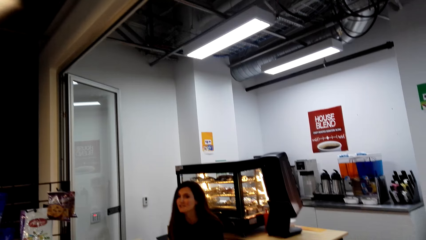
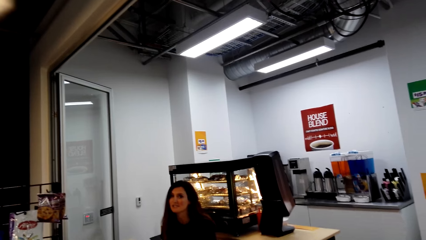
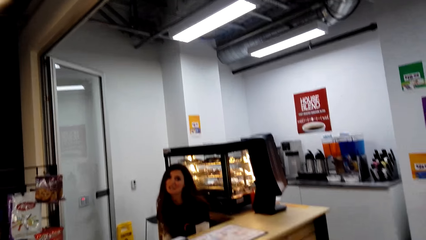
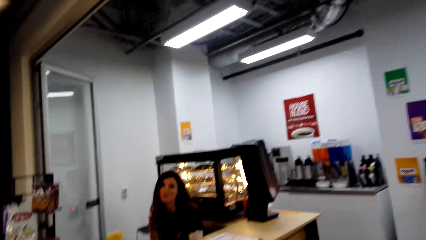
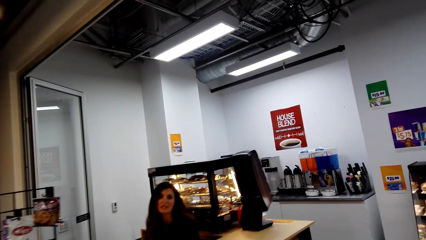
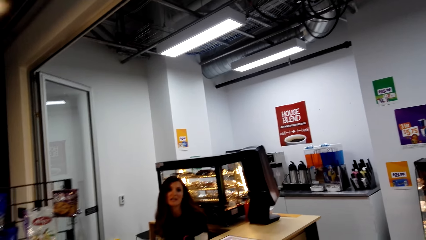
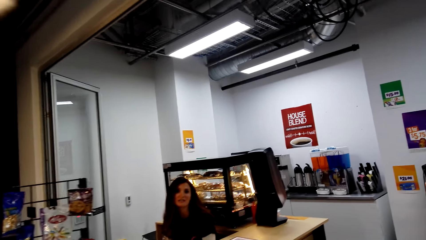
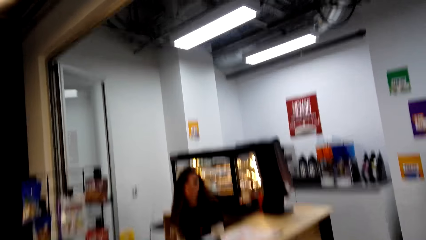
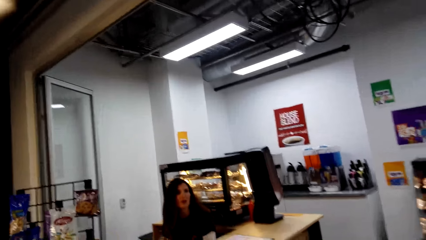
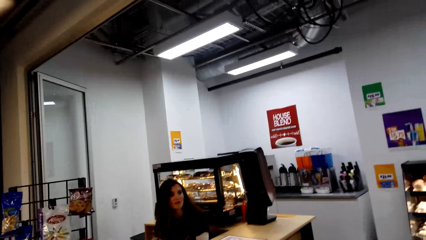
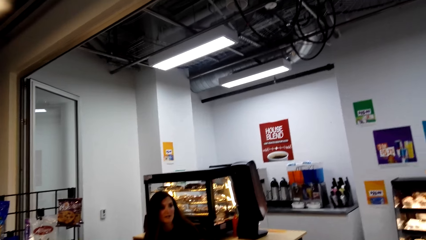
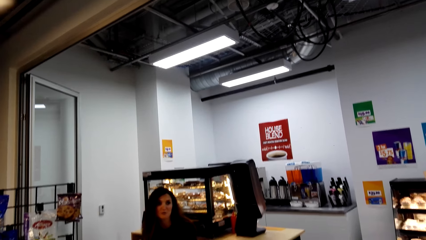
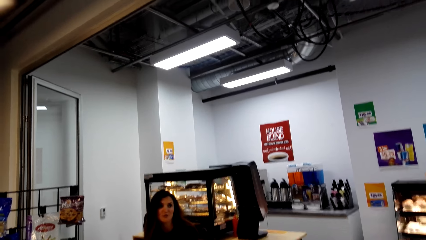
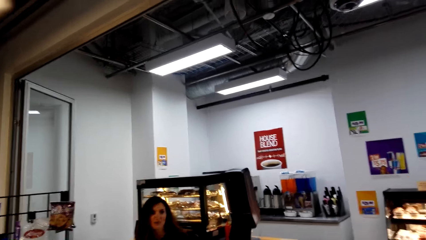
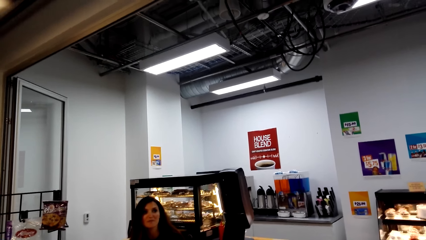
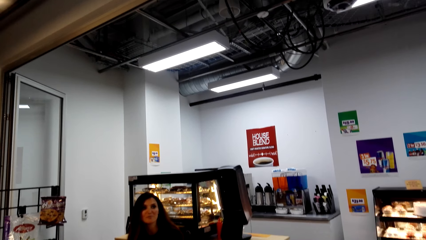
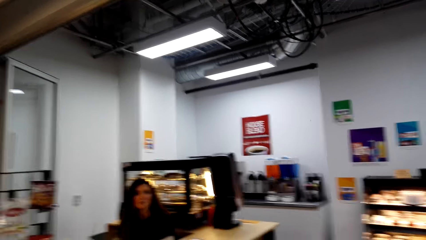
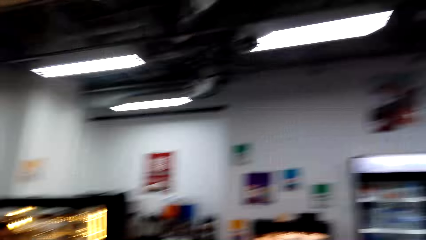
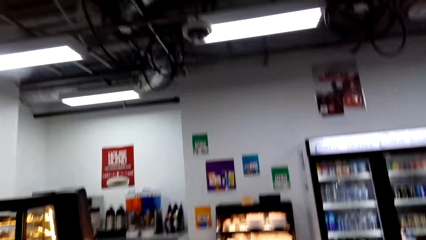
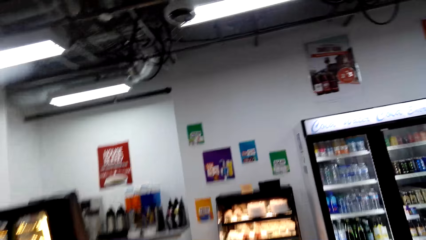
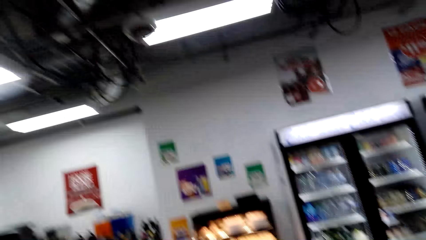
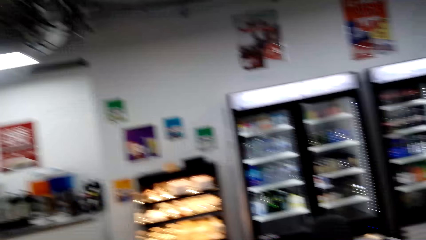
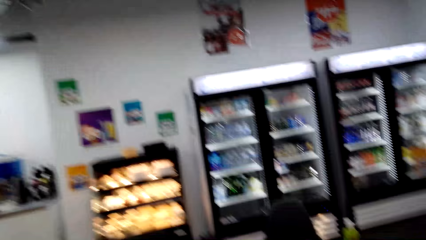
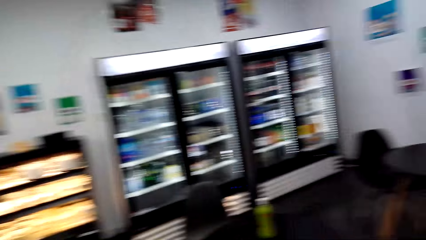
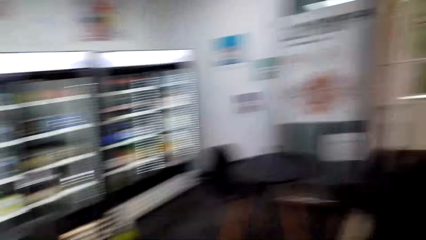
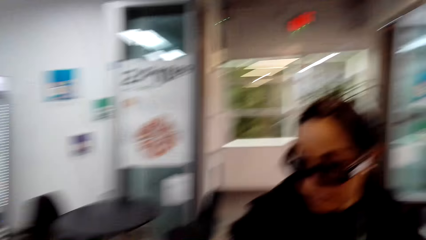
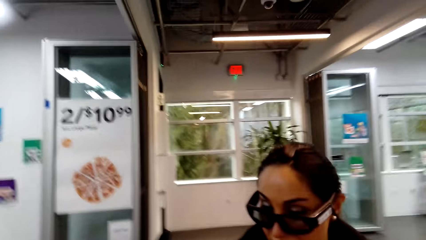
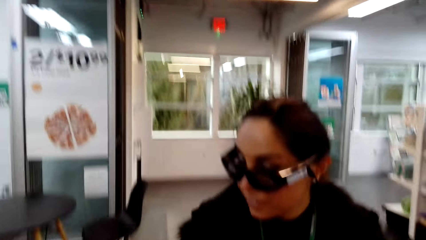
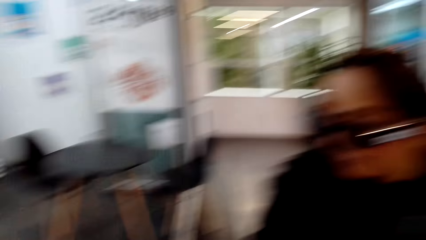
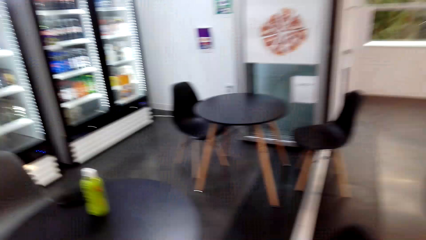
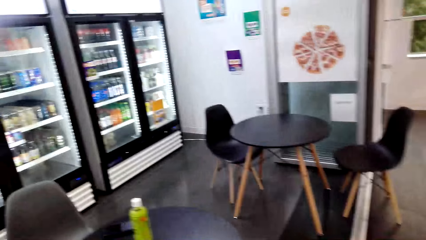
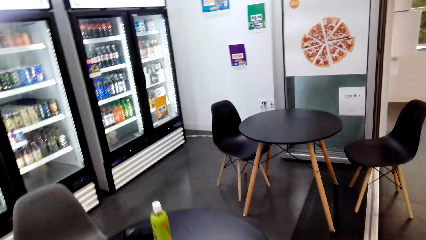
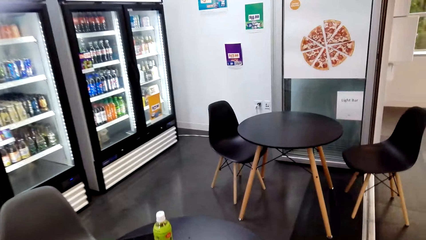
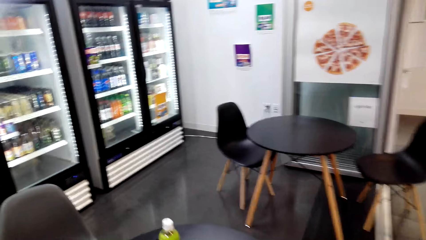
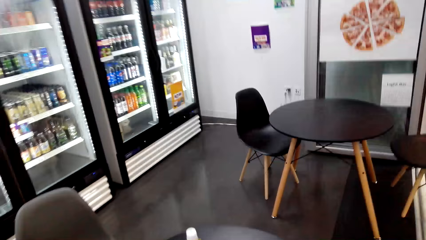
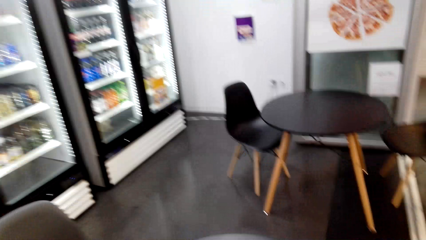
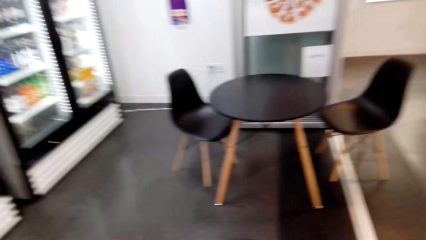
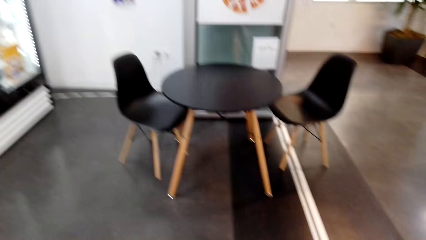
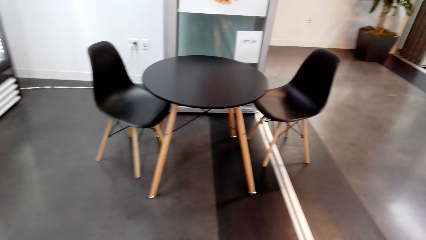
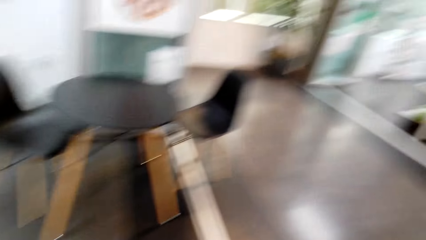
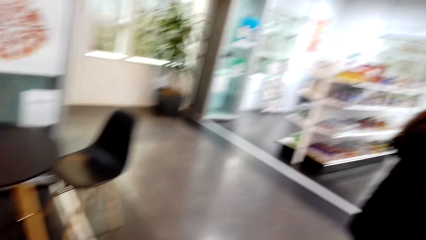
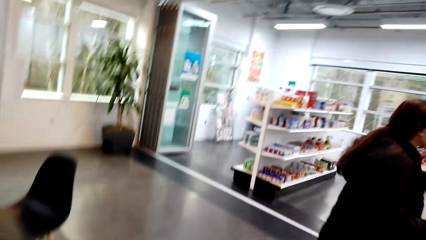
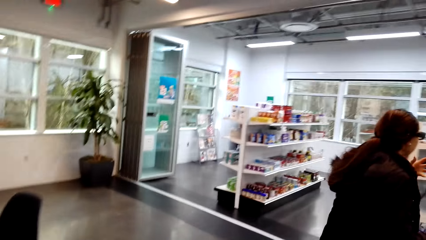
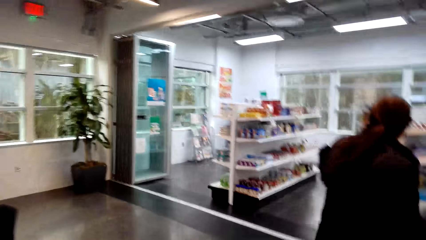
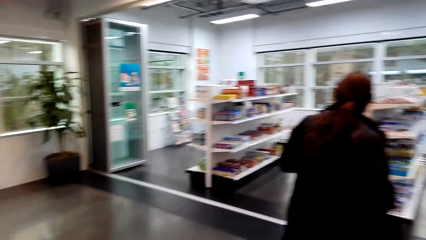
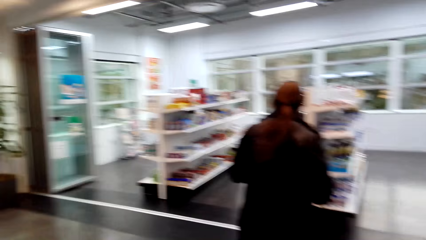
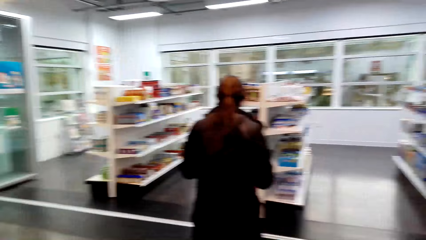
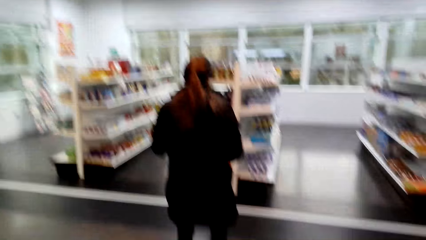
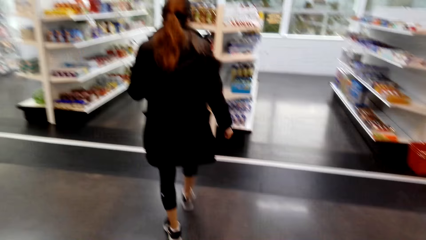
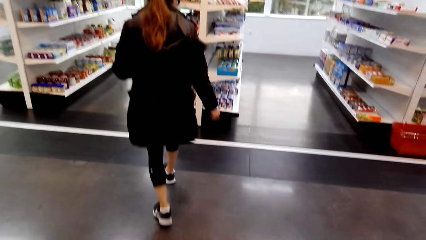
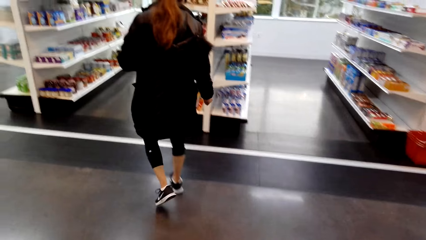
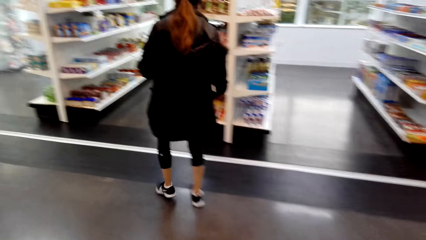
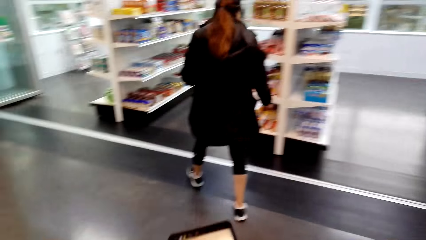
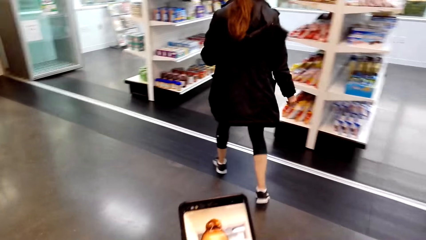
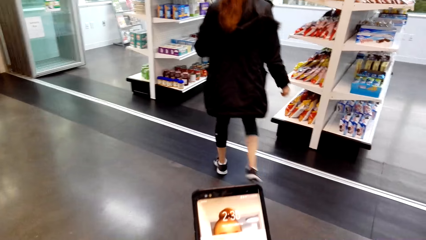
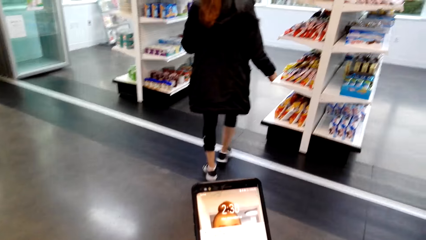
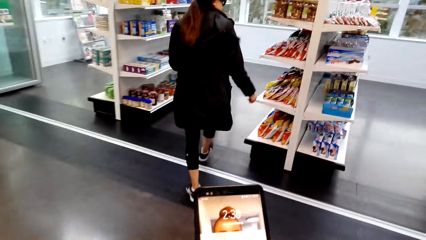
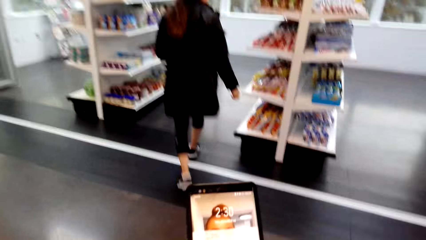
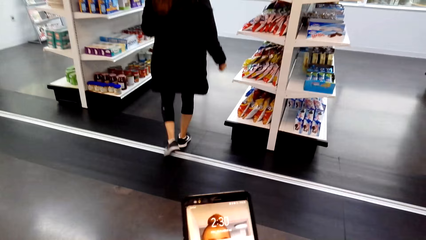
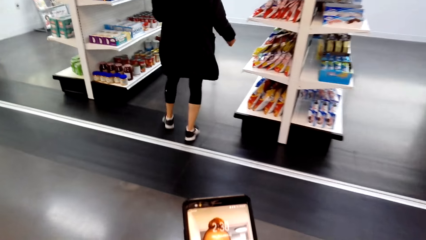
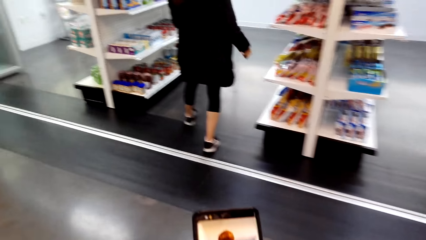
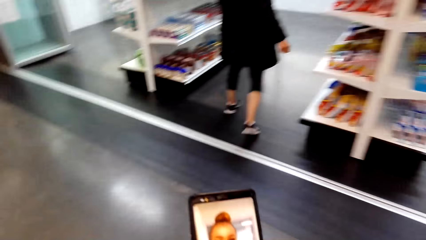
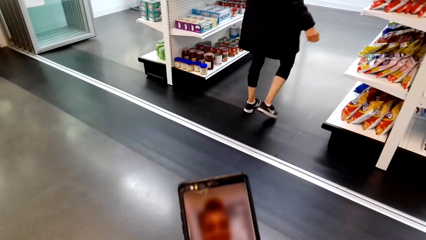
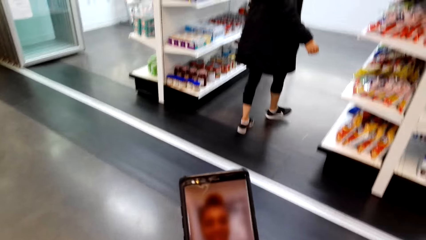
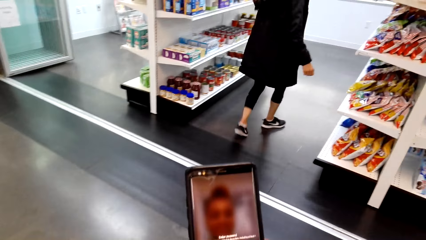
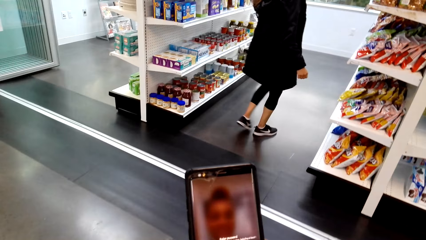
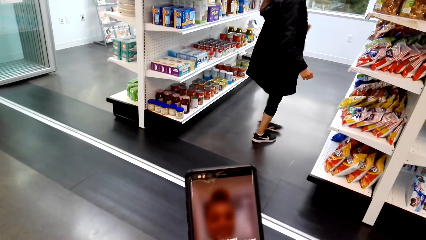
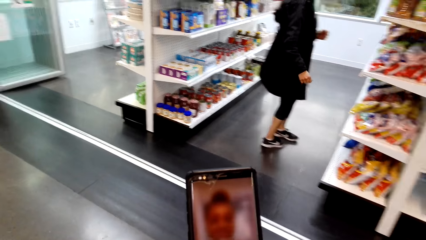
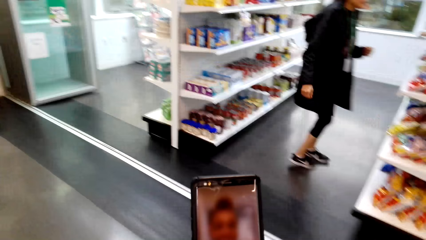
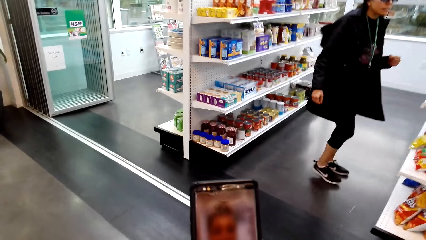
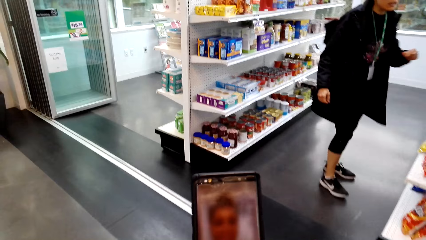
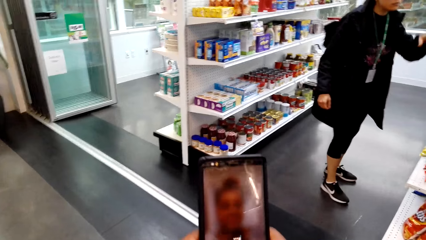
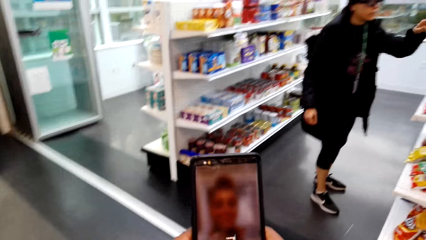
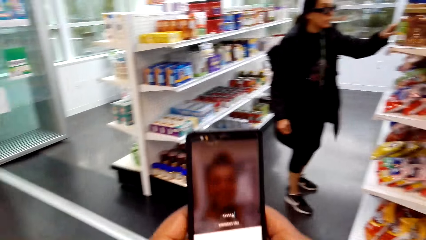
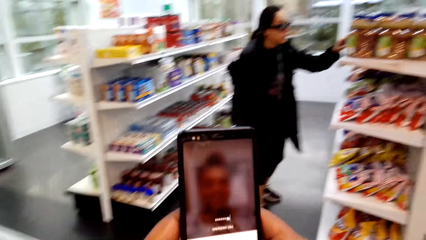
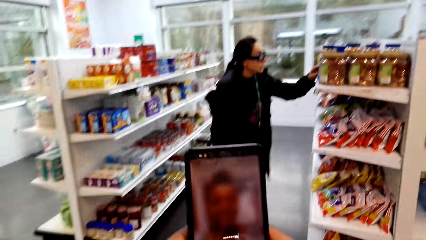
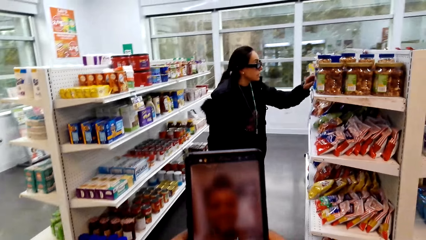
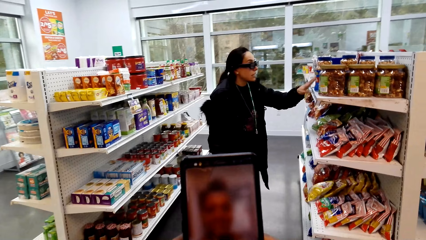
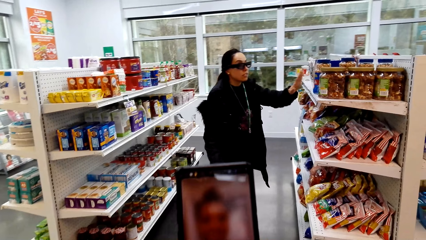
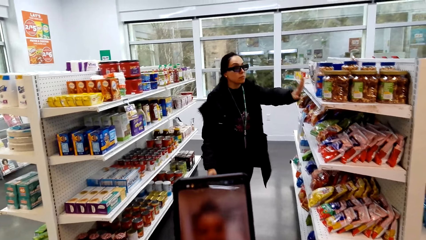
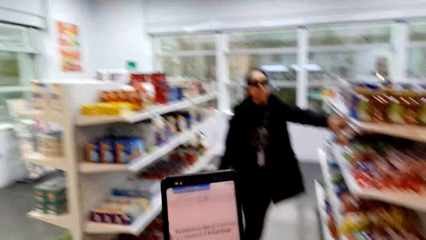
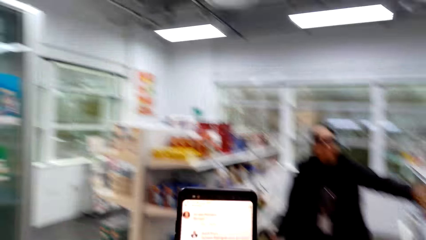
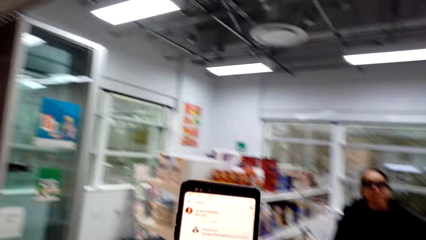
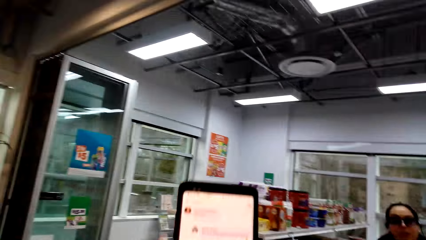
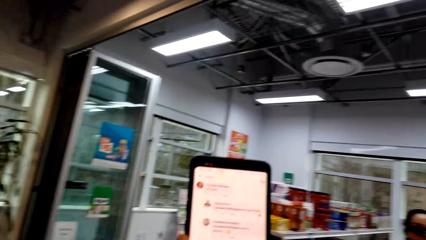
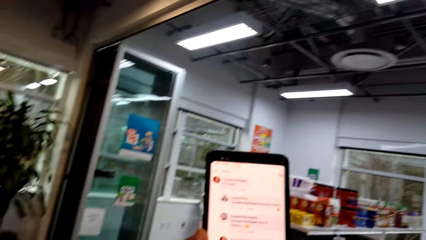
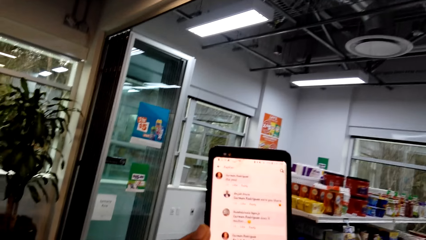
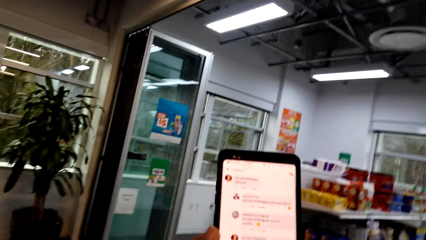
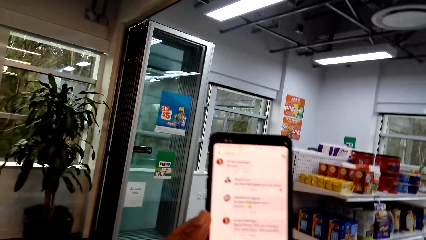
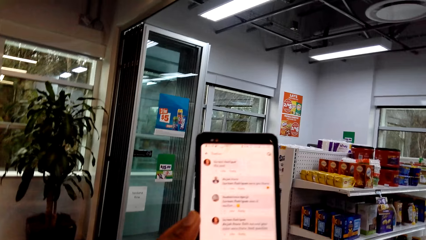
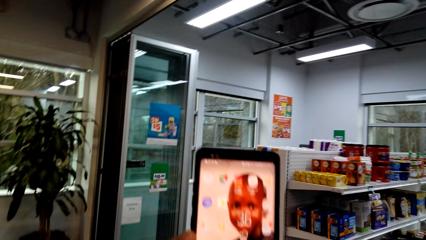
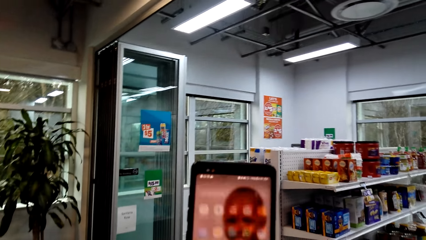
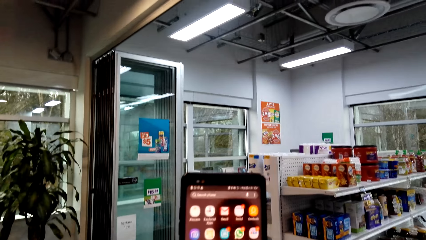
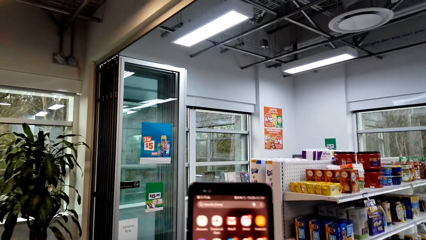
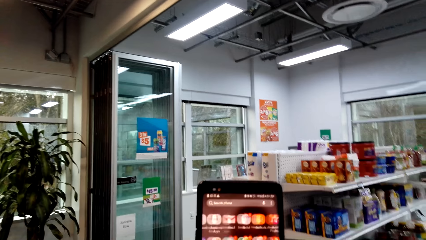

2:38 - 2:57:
The camera wearer moves towards the fridge. They talk to a person. They look around. They walk around. They scroll the cellphone.
